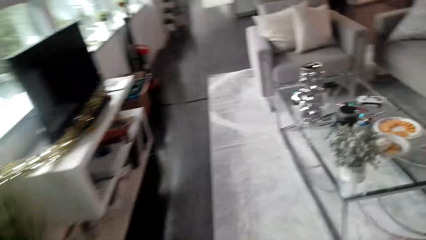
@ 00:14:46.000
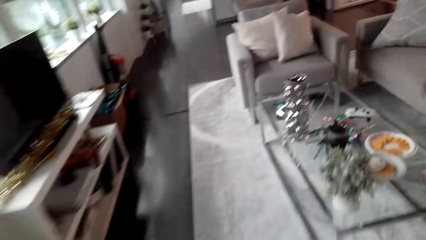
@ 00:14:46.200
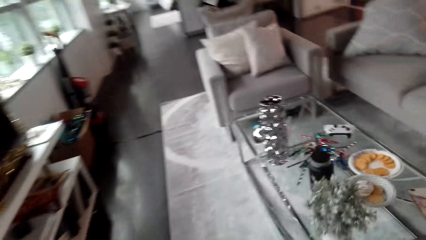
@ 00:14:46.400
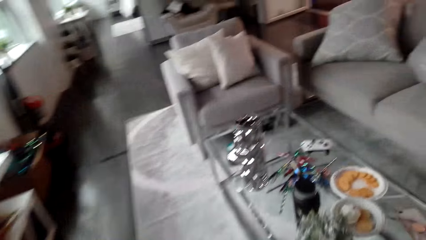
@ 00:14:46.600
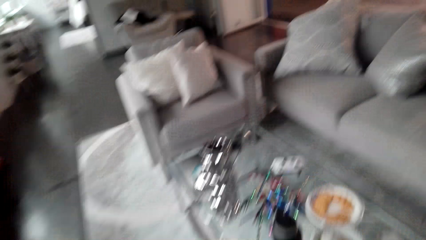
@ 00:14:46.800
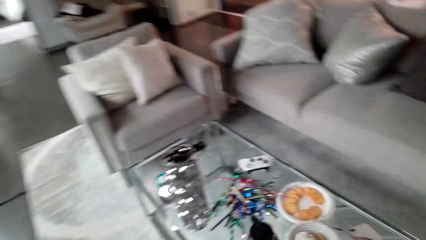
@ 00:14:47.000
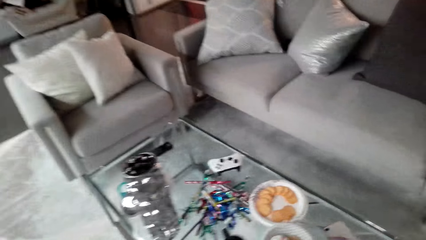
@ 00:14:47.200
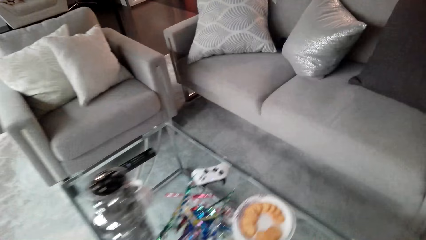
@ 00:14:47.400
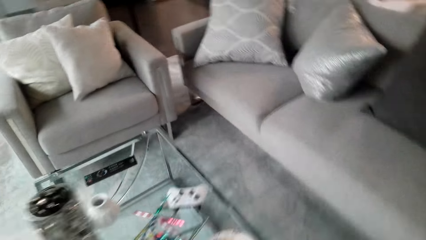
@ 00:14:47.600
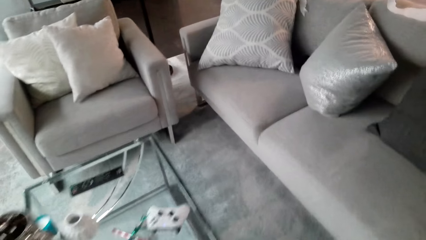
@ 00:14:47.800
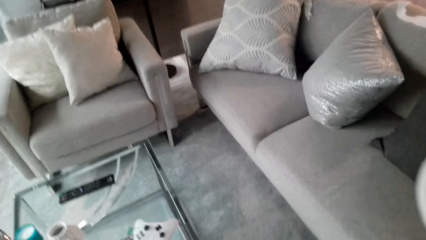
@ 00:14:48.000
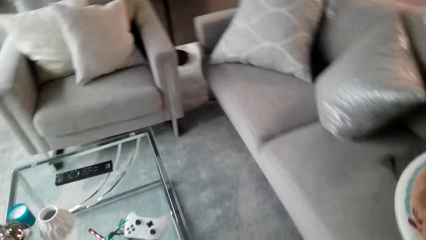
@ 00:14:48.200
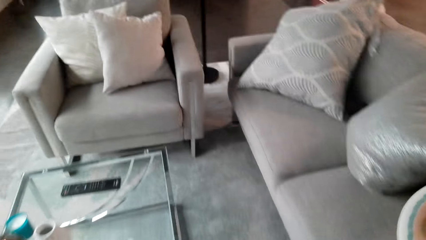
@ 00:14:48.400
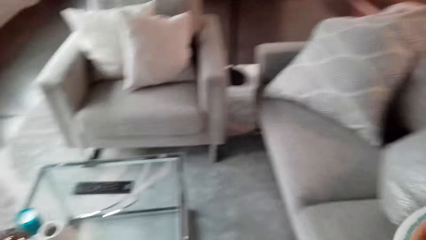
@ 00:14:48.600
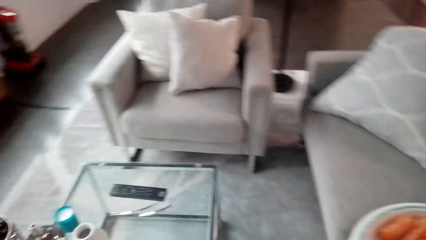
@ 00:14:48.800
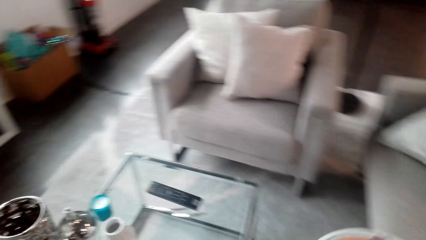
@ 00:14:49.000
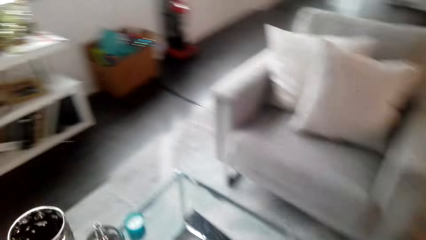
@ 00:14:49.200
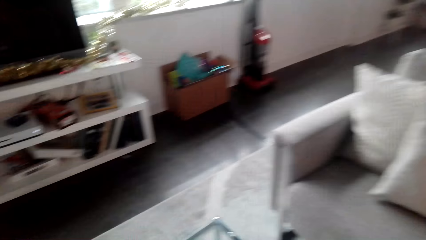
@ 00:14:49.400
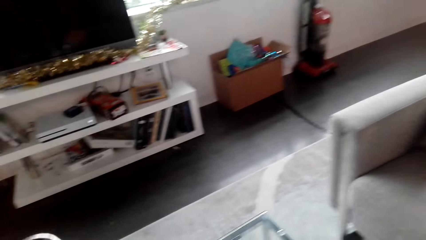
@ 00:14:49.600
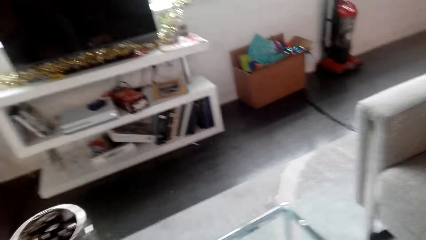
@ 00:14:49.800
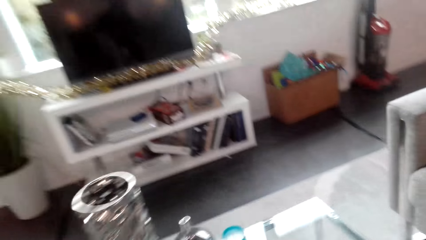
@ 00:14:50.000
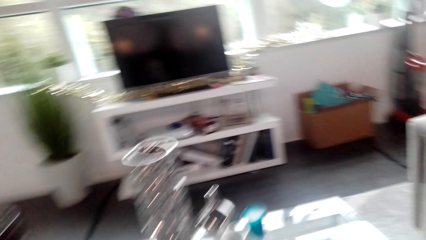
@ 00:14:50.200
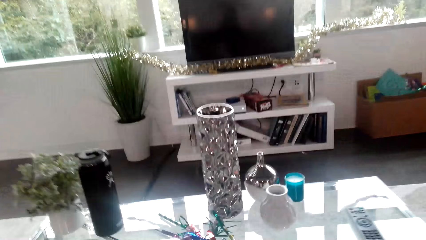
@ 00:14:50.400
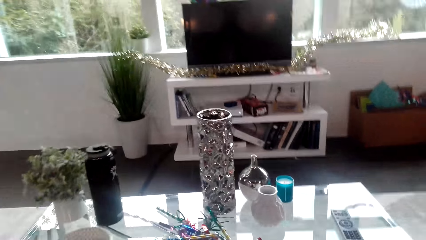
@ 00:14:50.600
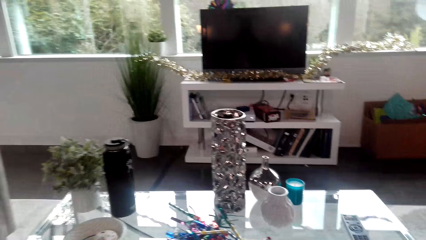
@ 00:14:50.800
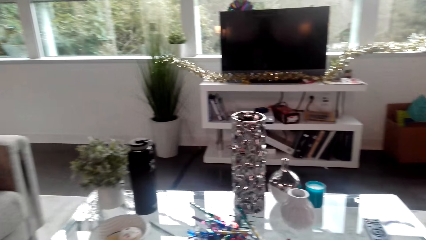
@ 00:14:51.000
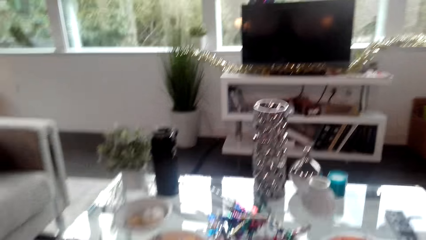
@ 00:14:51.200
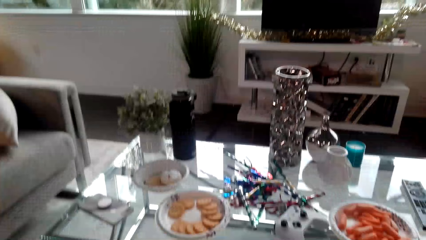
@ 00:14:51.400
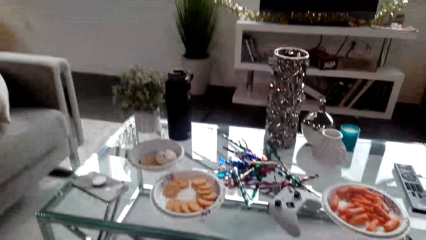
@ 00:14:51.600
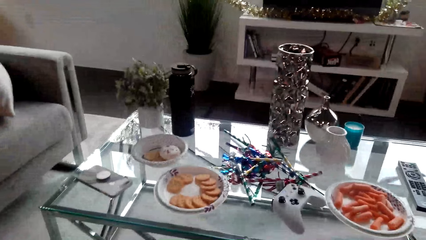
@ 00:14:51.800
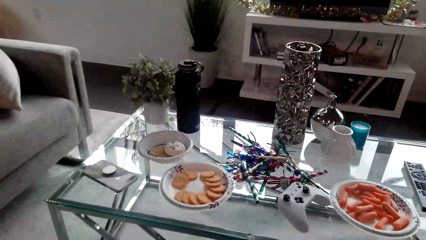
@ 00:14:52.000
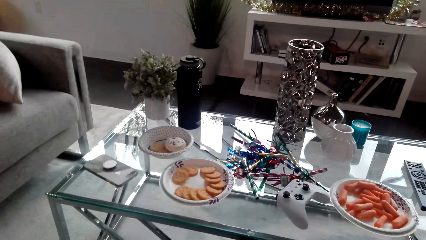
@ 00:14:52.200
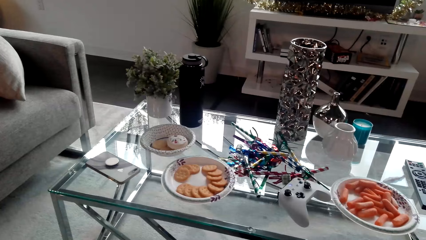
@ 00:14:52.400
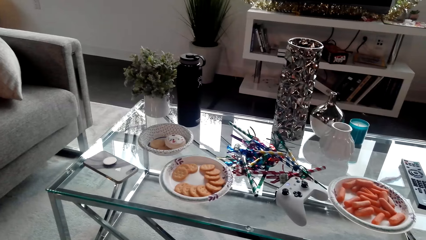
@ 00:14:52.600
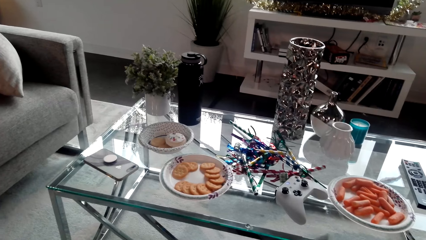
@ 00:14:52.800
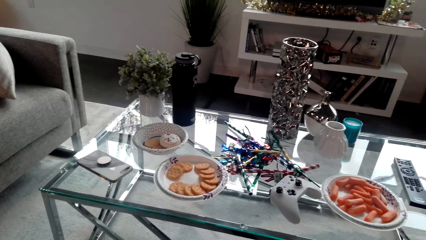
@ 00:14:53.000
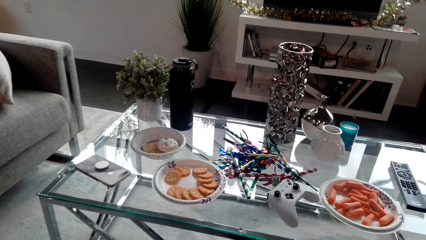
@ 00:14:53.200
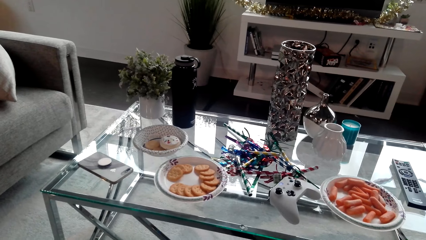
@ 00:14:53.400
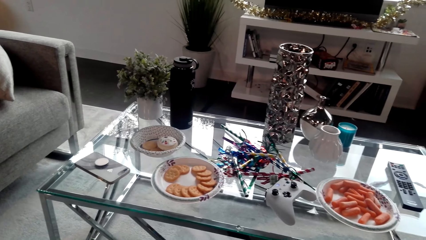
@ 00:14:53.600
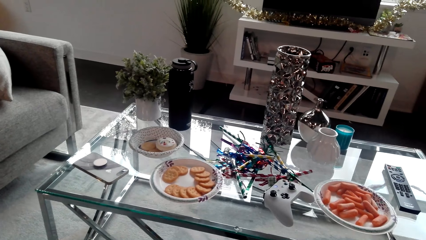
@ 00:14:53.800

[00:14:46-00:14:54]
The camera wearer carries a plate of snacks.

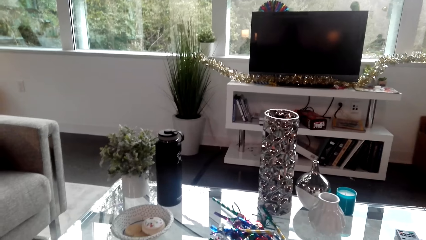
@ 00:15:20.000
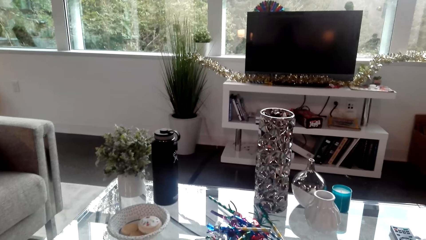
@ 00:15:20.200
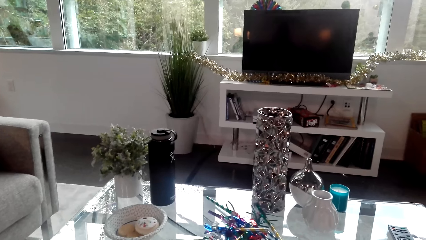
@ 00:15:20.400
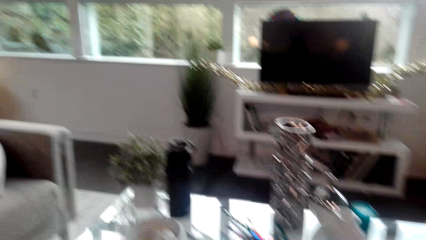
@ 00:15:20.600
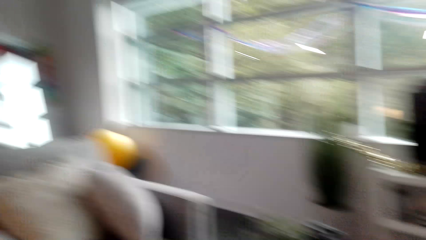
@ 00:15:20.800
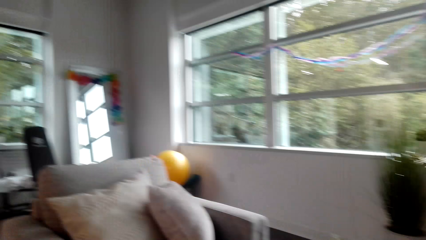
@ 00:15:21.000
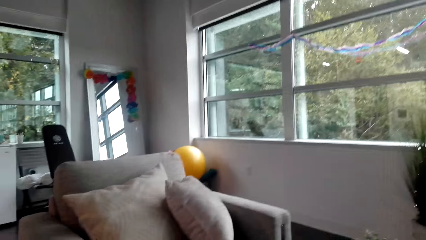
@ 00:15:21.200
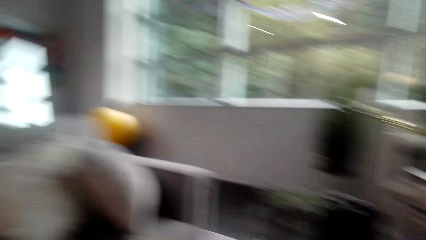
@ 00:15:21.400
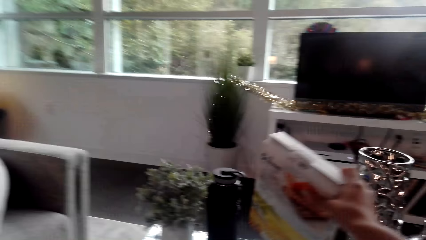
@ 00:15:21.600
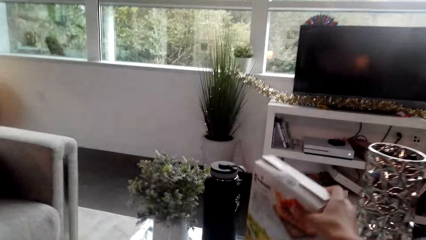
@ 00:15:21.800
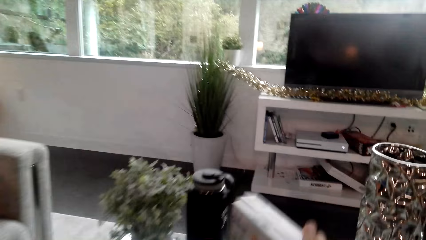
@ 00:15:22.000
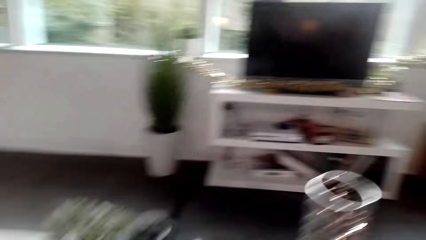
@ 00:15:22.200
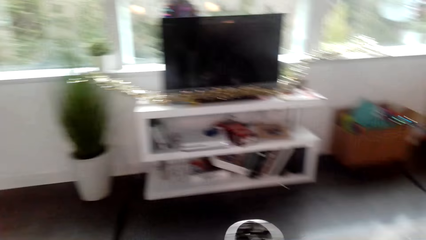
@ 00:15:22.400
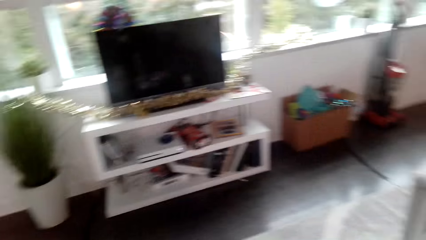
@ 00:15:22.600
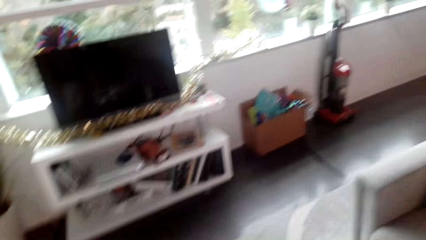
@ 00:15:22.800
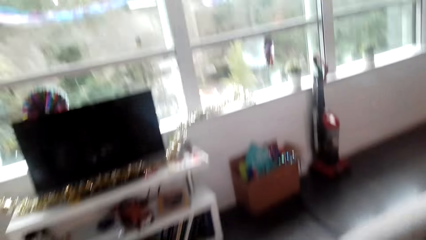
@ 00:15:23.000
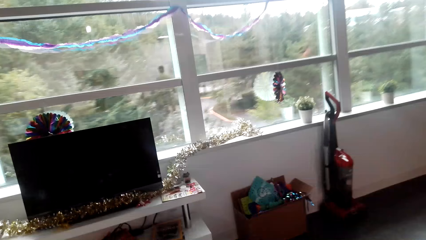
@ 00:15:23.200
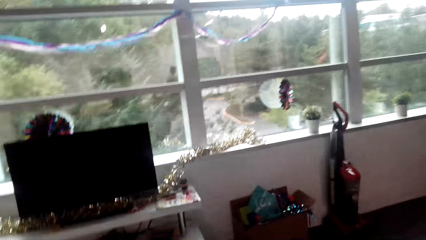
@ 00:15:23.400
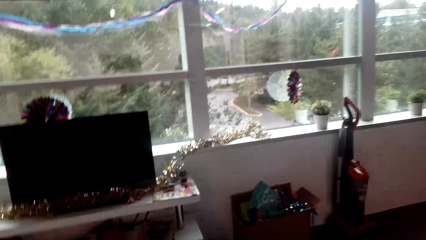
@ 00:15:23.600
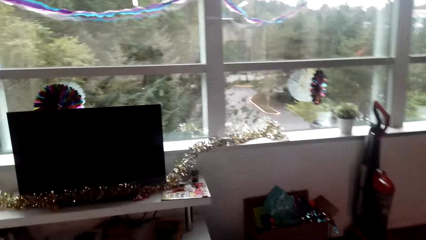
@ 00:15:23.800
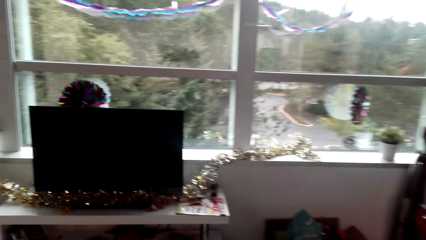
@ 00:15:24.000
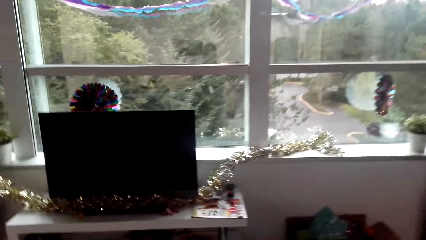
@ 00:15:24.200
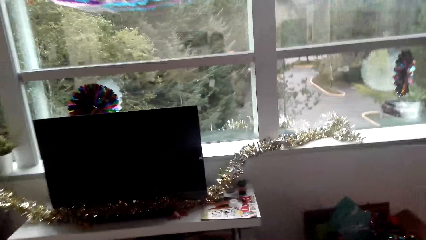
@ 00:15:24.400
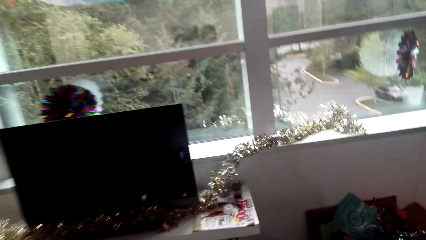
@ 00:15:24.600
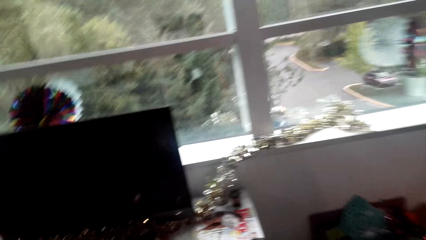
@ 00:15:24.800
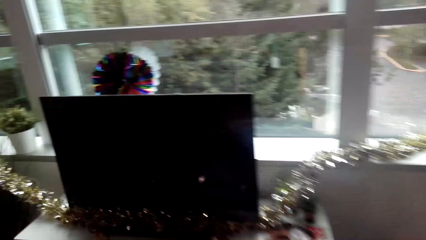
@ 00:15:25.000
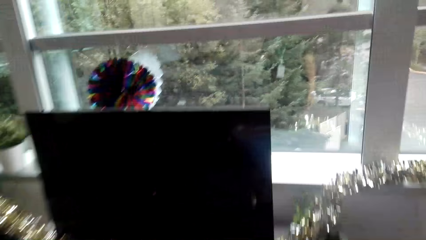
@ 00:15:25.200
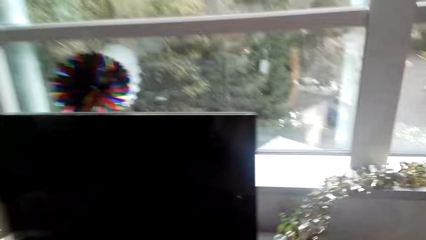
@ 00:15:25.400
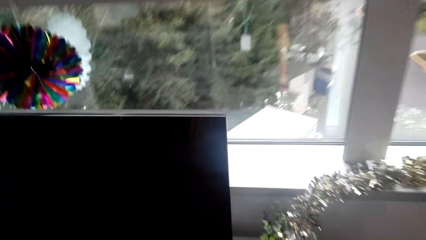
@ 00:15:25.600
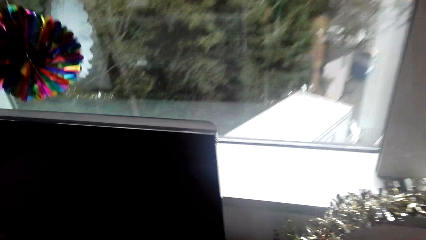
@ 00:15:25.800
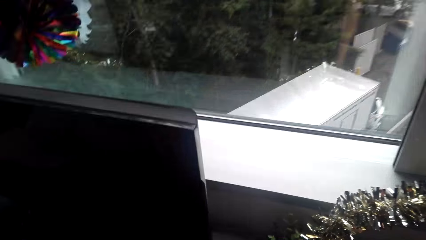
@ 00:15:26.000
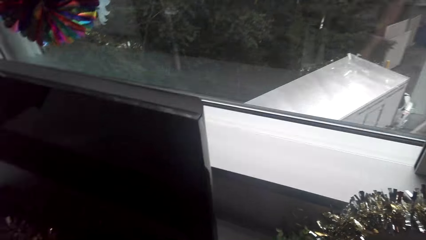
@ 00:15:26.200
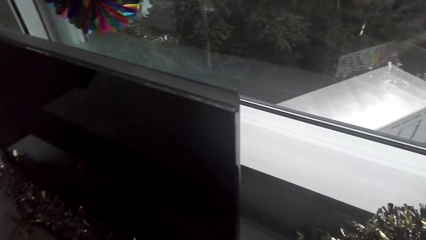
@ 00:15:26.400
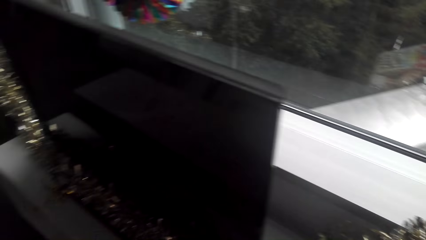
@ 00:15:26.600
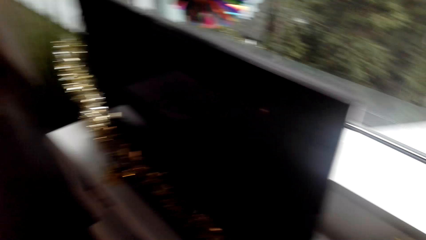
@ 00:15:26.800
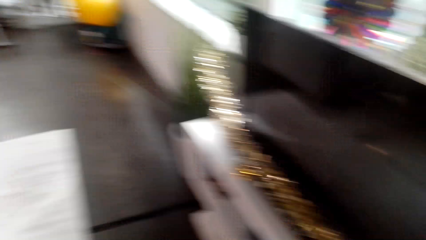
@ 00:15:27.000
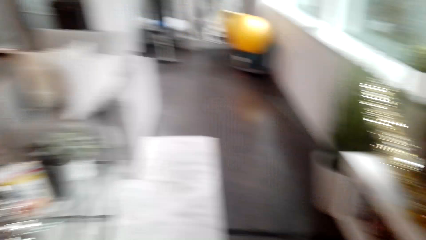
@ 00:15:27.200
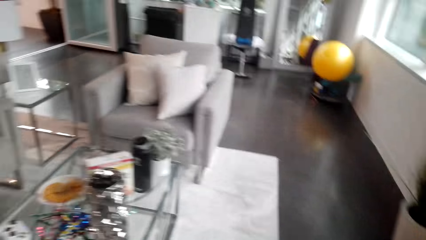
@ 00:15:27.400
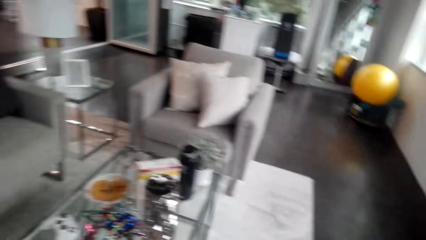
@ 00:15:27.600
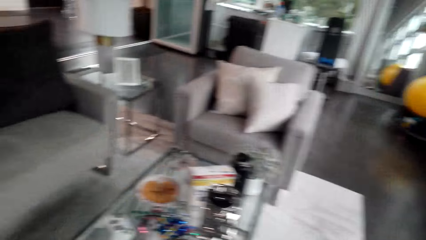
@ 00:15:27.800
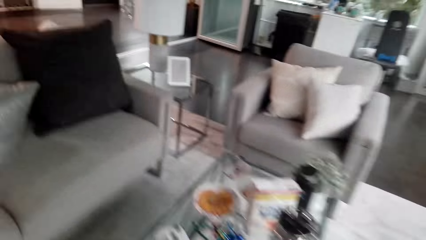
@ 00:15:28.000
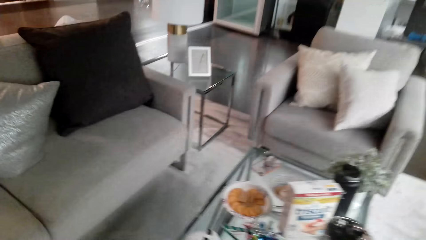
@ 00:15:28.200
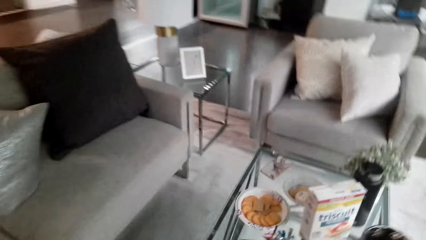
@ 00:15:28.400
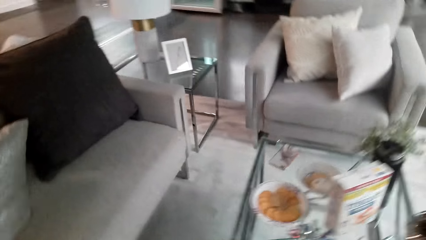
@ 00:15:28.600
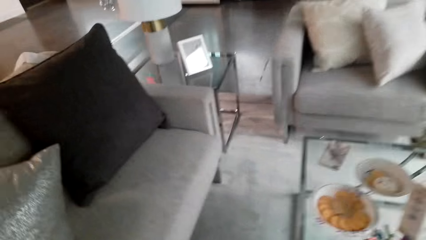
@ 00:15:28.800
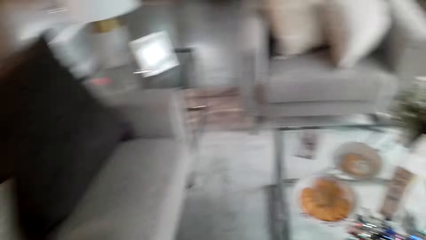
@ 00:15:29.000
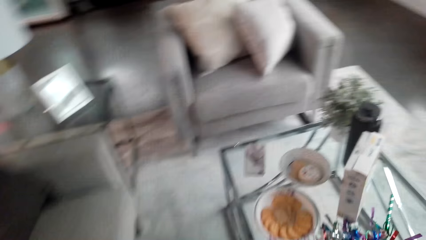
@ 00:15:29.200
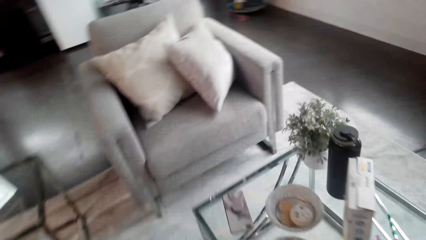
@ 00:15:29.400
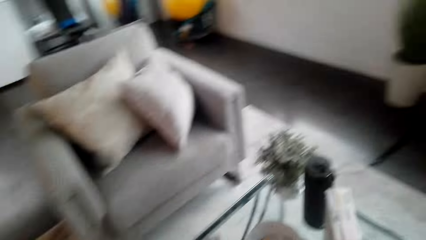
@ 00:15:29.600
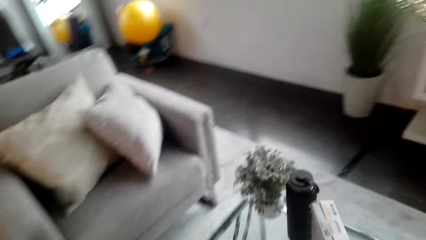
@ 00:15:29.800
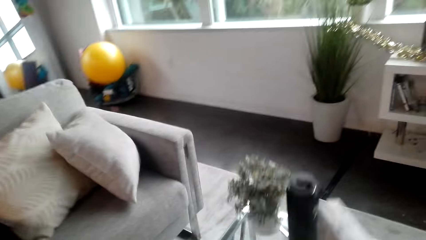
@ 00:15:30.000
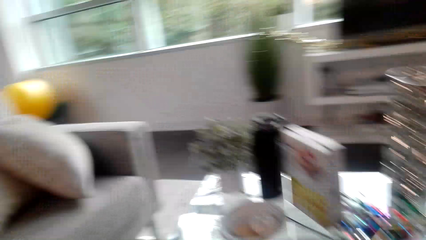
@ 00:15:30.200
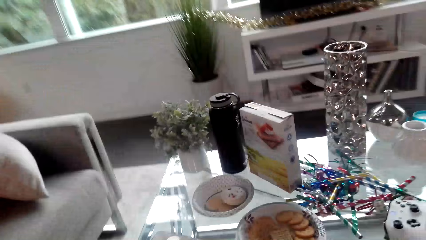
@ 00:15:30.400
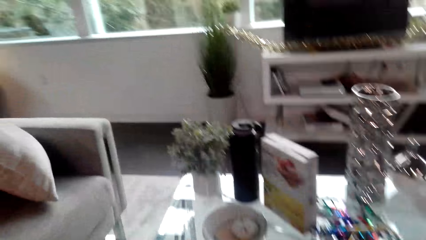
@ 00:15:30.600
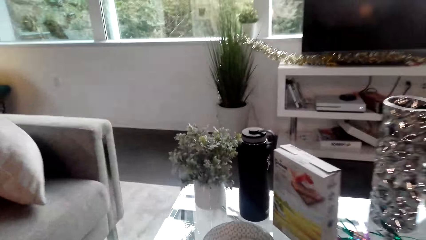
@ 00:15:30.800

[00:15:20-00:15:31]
The camera wearer places a box on the table.
